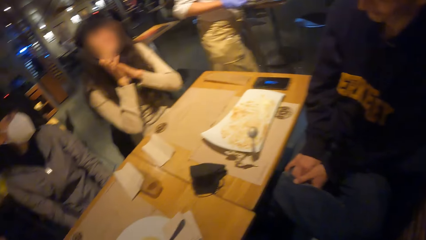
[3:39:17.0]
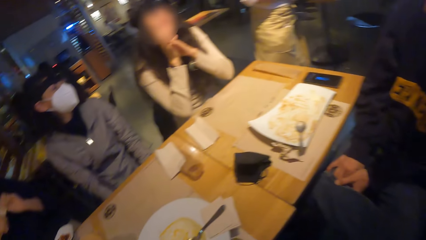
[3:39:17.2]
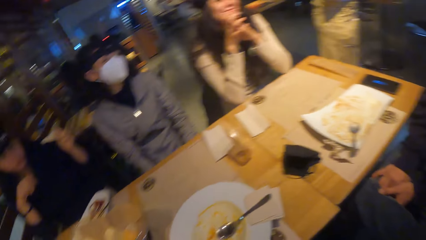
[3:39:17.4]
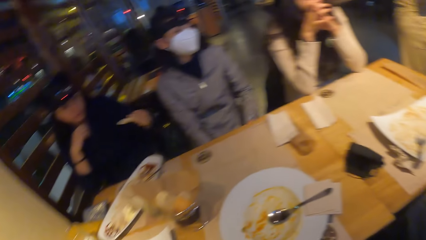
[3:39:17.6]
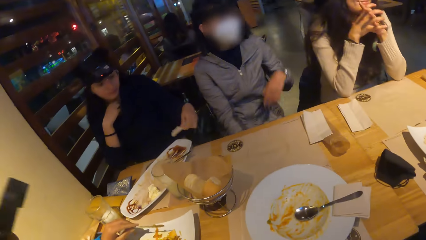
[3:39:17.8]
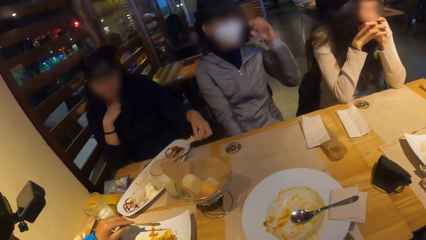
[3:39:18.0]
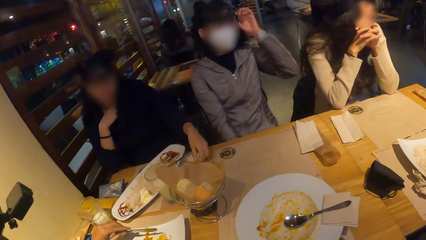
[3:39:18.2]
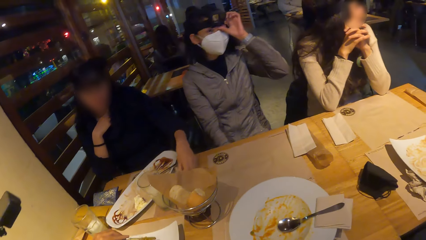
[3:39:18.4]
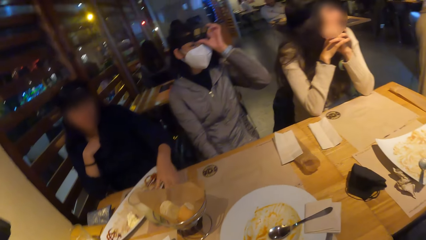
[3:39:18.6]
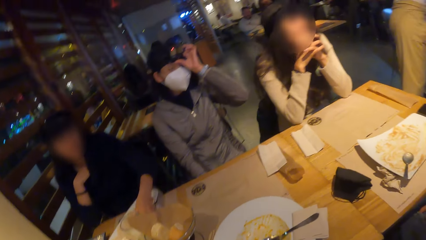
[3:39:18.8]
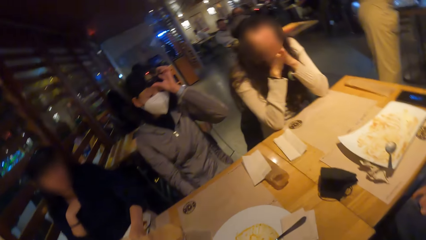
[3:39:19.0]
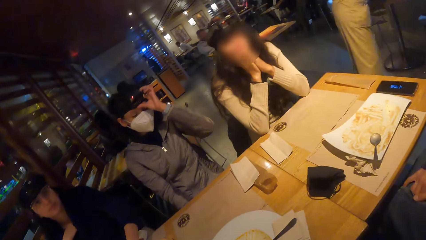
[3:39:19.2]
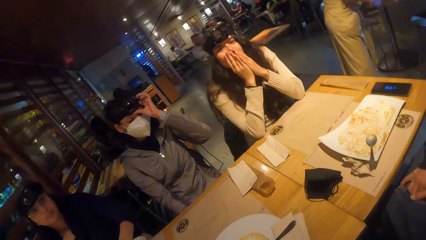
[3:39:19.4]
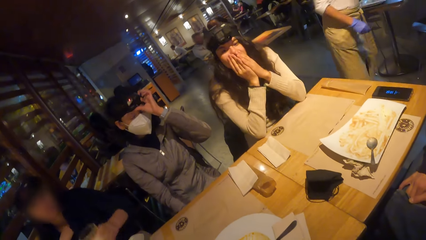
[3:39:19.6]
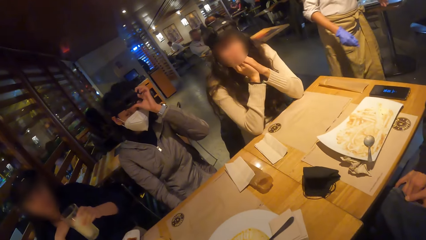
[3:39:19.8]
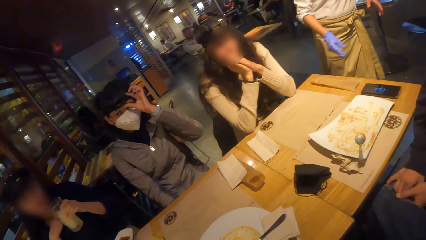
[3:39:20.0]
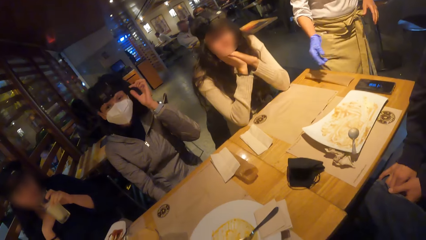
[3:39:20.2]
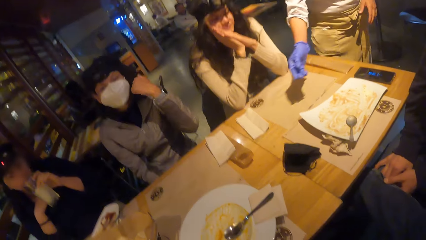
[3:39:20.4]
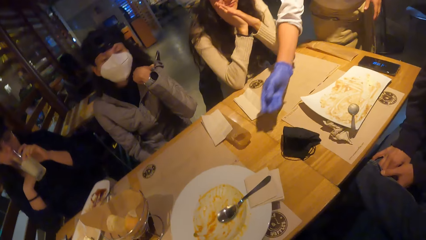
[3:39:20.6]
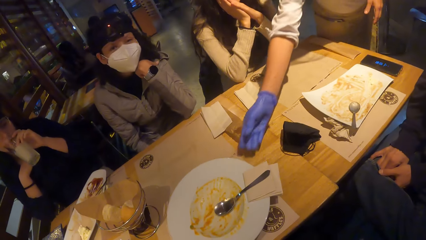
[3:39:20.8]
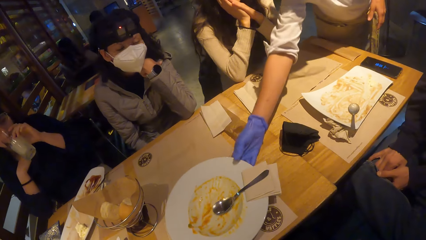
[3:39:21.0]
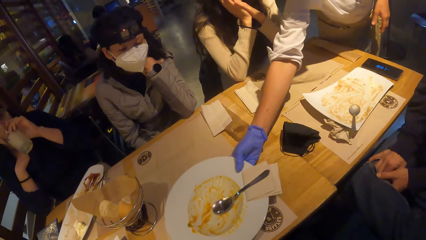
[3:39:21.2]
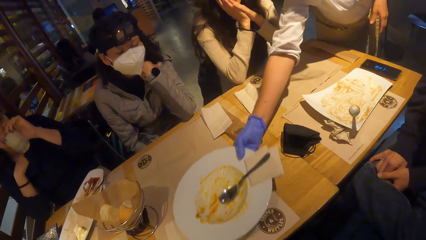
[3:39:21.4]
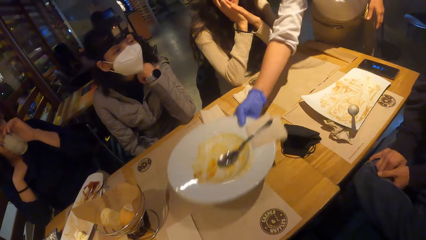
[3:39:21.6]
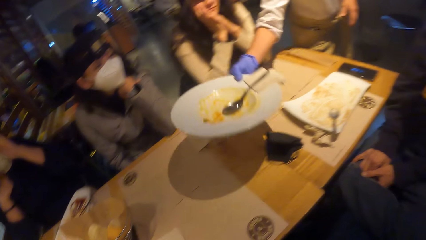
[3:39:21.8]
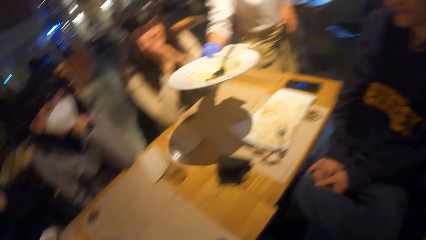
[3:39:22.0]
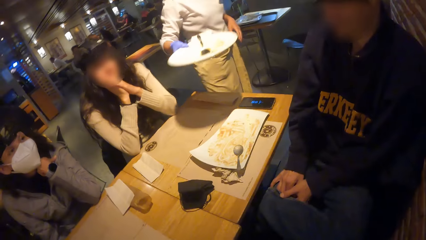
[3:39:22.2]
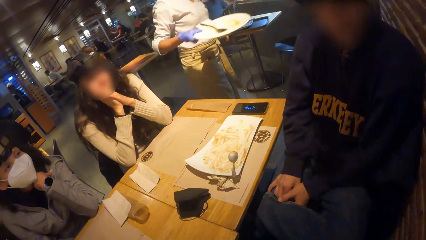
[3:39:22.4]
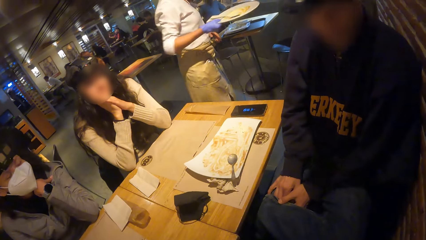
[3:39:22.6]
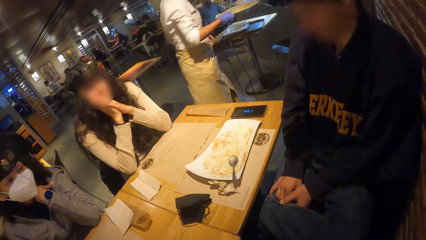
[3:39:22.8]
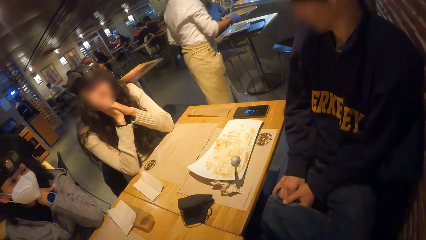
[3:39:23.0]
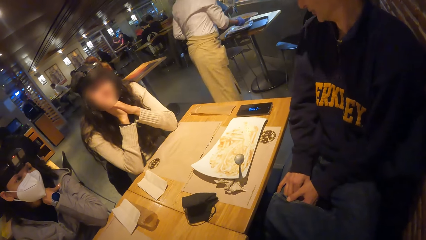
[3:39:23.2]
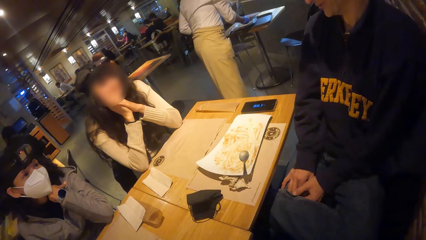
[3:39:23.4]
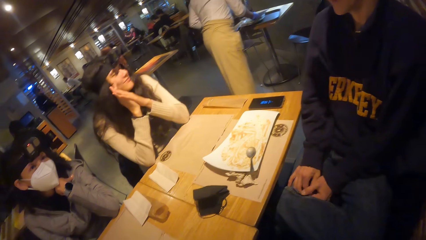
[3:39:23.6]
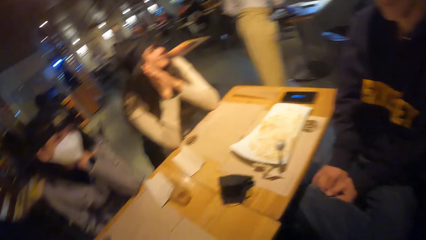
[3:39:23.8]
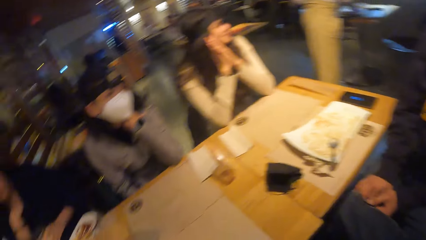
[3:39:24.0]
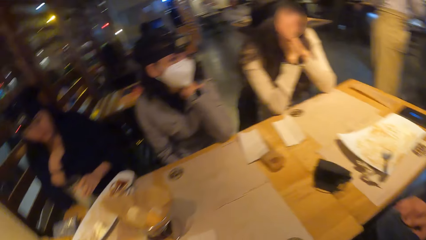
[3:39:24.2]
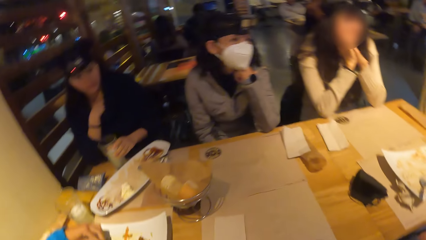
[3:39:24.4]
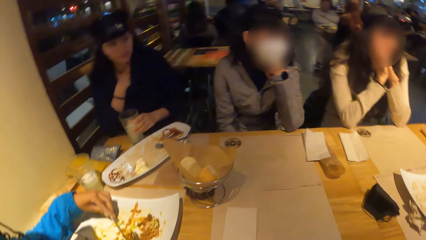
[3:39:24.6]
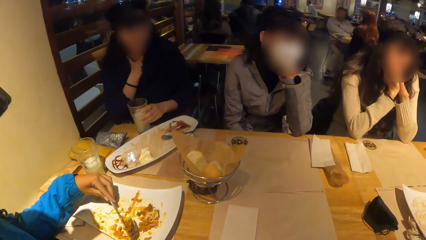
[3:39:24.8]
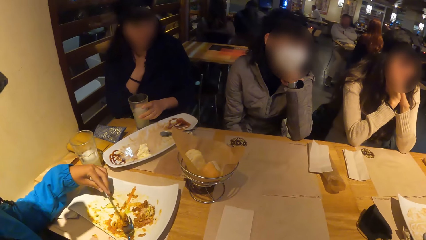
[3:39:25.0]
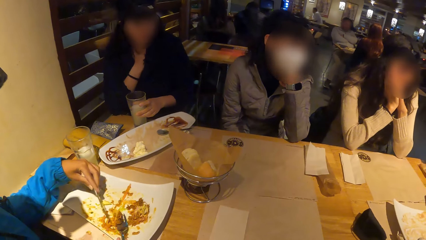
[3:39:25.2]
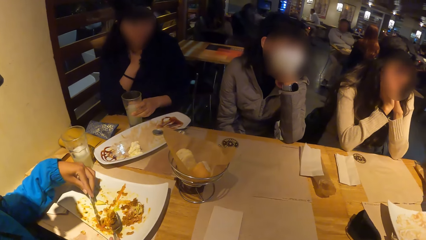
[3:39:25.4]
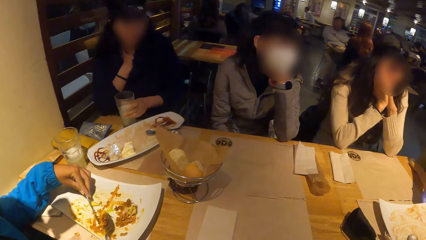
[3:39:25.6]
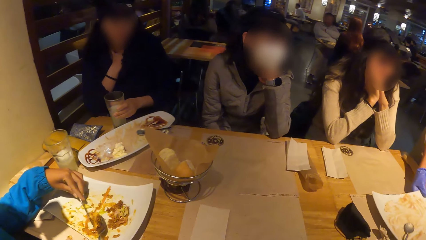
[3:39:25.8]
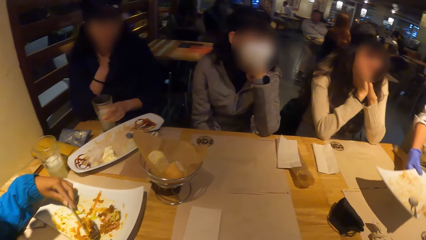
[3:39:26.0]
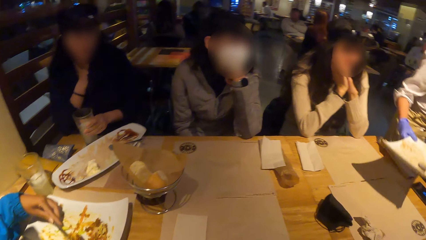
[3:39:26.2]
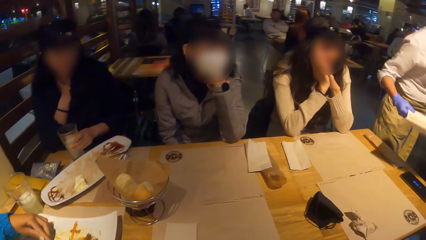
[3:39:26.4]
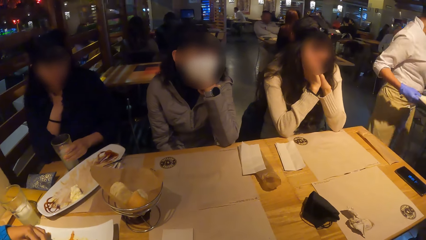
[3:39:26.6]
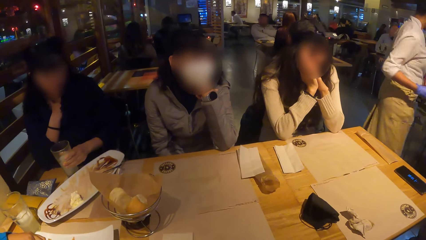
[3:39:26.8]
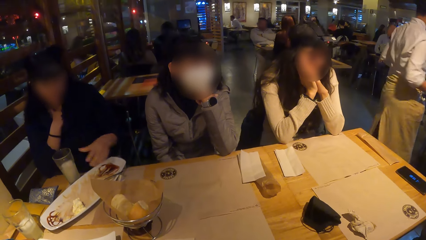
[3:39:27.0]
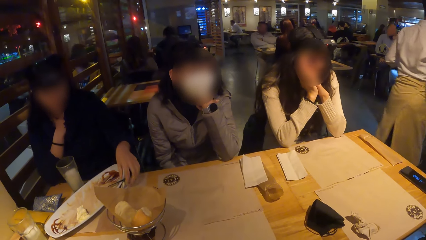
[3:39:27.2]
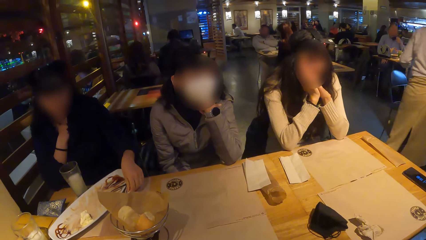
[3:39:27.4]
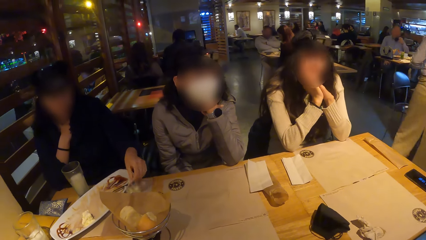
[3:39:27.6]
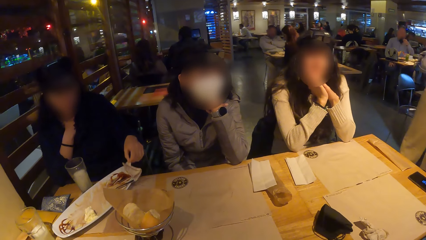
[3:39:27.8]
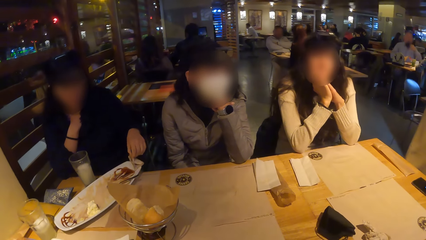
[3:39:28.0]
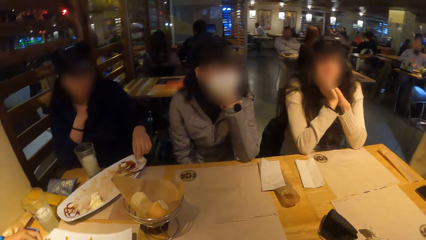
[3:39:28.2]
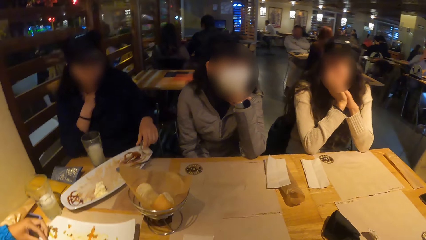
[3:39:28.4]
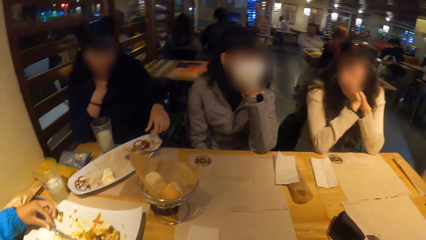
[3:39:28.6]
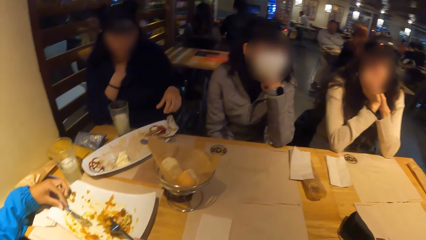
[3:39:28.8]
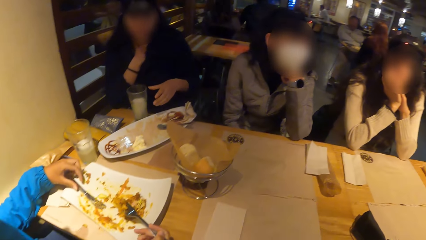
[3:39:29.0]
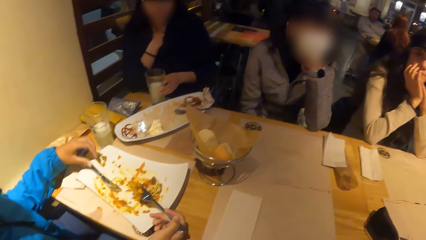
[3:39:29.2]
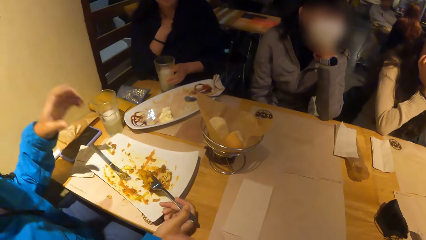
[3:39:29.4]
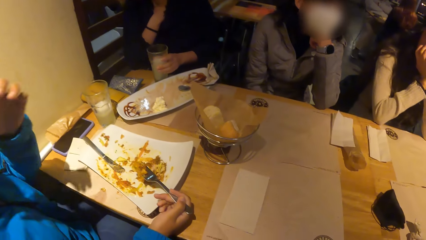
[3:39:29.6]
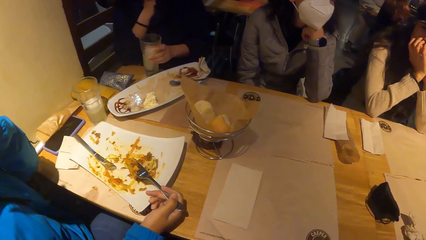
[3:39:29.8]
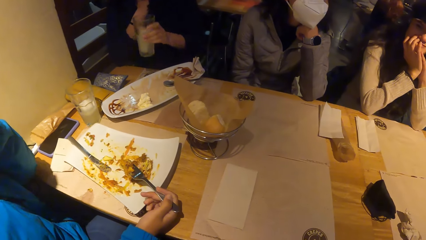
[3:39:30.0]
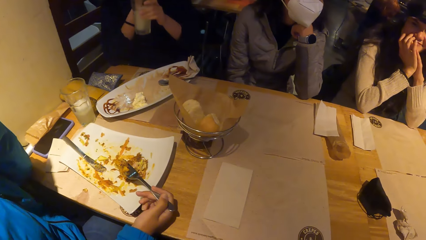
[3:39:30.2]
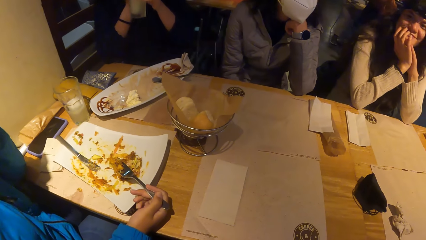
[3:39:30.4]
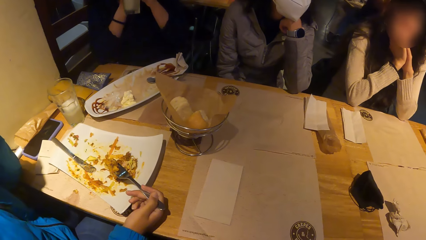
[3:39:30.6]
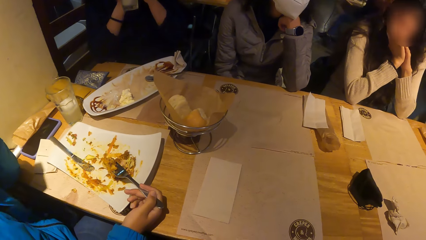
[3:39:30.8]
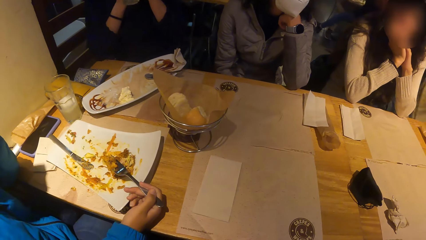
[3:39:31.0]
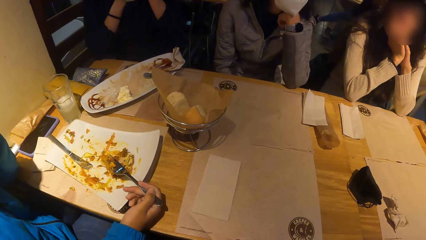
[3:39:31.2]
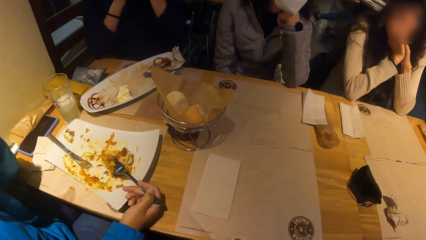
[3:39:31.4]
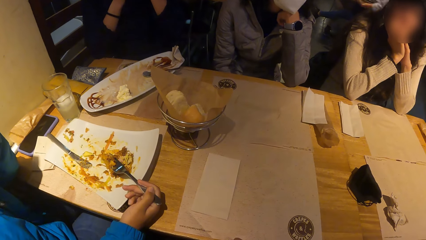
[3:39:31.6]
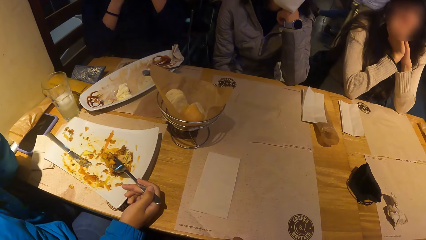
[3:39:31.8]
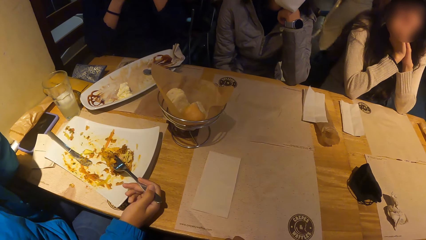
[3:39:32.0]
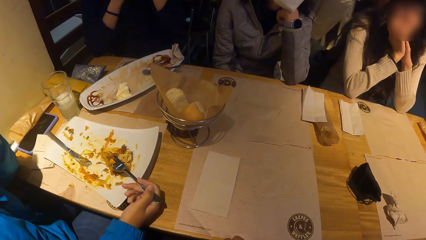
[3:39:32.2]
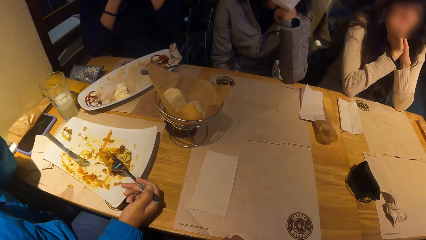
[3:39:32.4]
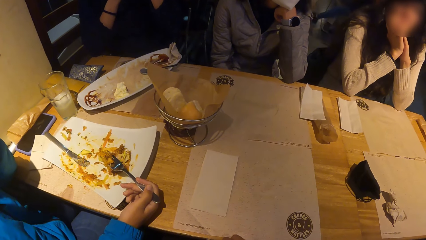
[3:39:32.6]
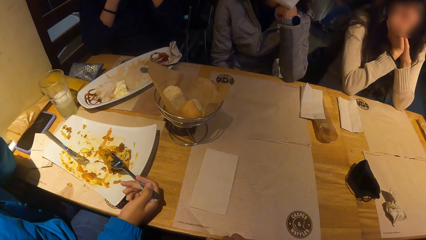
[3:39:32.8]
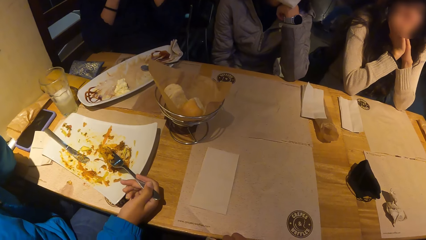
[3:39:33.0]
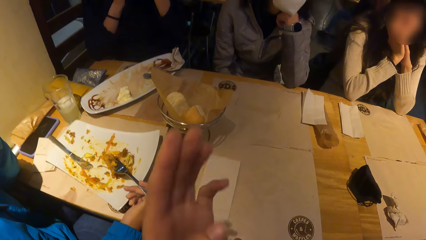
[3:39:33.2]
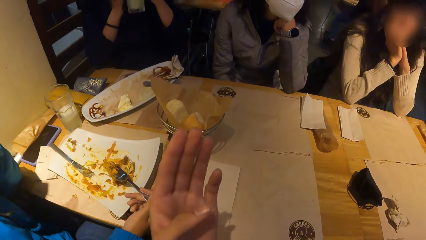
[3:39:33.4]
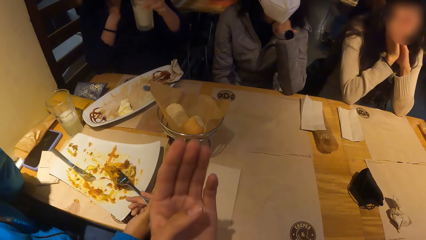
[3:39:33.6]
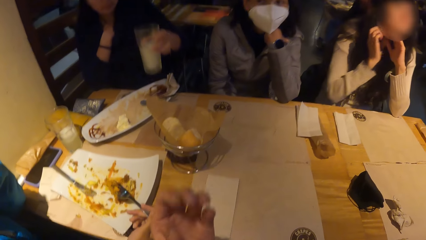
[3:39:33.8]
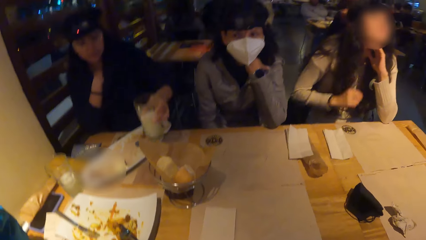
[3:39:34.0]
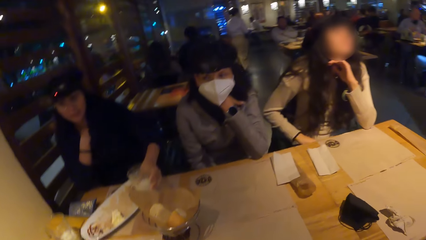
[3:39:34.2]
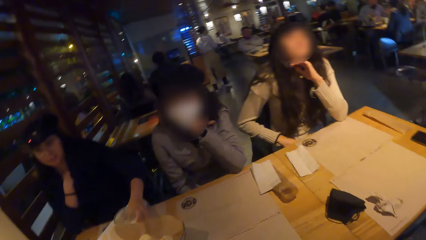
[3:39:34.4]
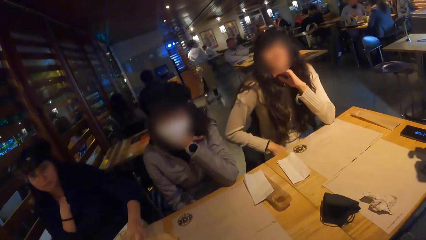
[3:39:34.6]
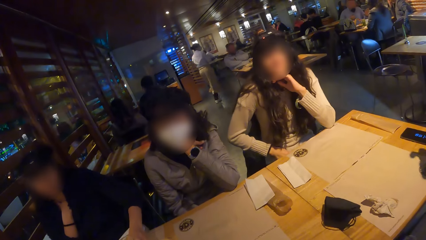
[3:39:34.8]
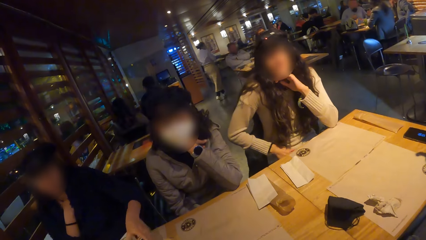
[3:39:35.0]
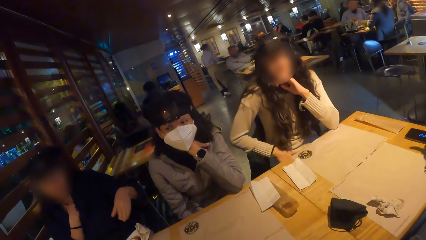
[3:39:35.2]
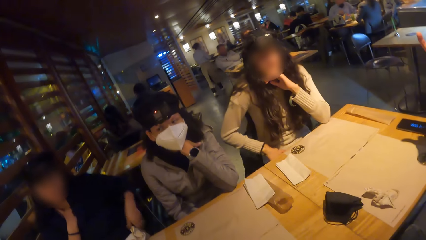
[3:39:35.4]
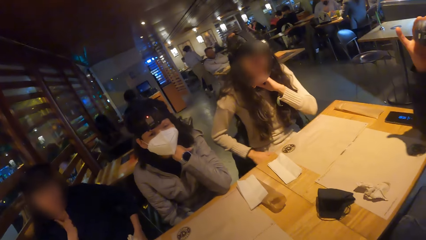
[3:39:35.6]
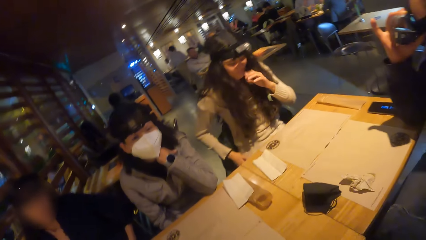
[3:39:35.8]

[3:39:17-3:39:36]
A woman walks away with the plates. Another woman places the serviette paper on the table with her left hand, picks up a glass cup from the table with her left hand, and drinks from the glass cup in her left hand. The first woman takes the plates on the table. She clears the plate before the camera wearer with her right hand. She puts the plate on a tray on a table with her right hand. The camera wearer looks around. A third woman gathers her food in her plate with her fork and her knife. The first woman clears the plate before a man with her right hand. The second woman picks up the serviette on the table with her left hand, places the serviette paper in her plate with her left hand, picks up the glass cup from the table with her left hand, and drinks from the glass cup in her left hand. The camera wearer stretches the hand. The second woman places the glass cup on the table with her left hand.
